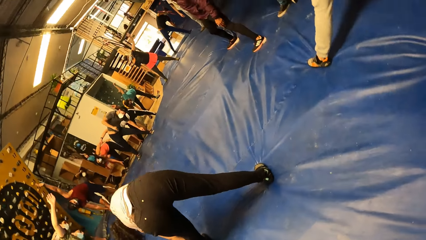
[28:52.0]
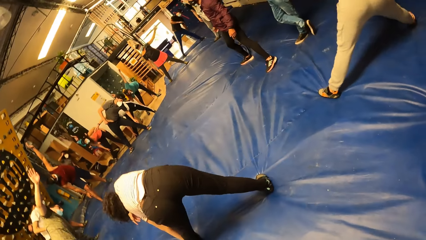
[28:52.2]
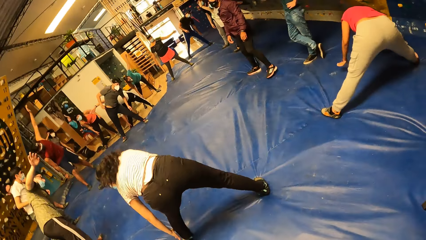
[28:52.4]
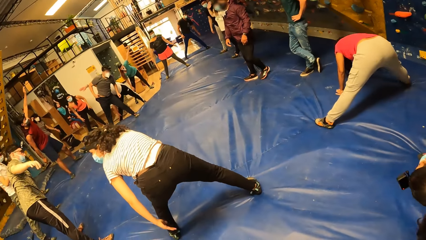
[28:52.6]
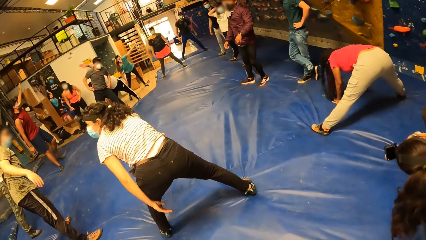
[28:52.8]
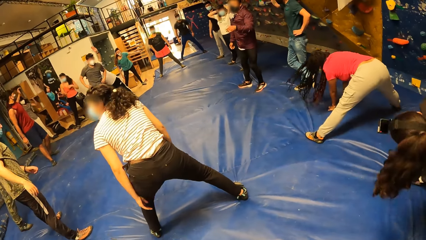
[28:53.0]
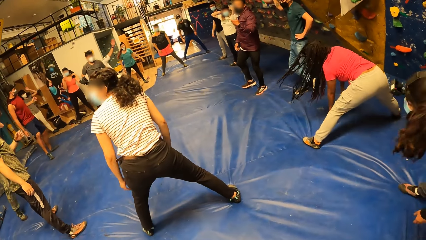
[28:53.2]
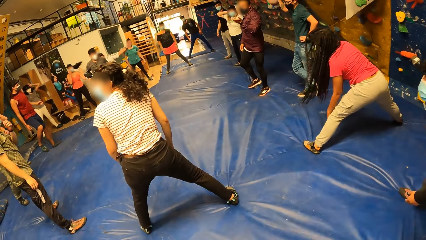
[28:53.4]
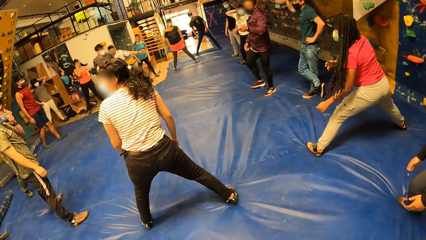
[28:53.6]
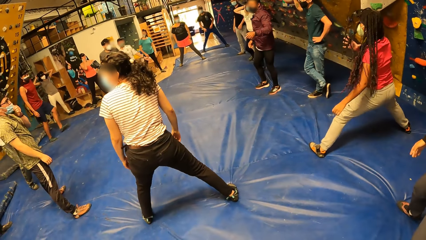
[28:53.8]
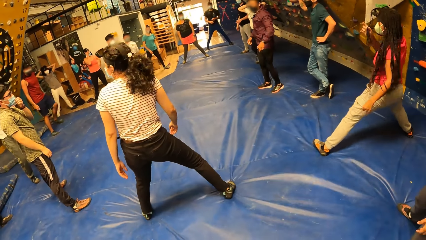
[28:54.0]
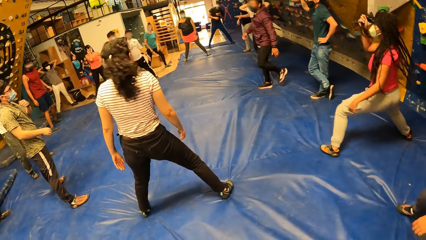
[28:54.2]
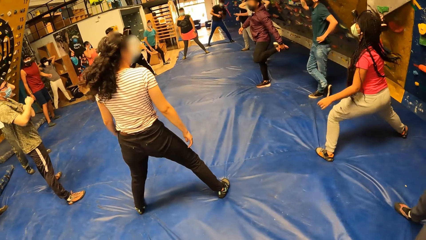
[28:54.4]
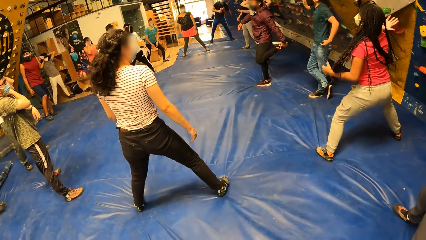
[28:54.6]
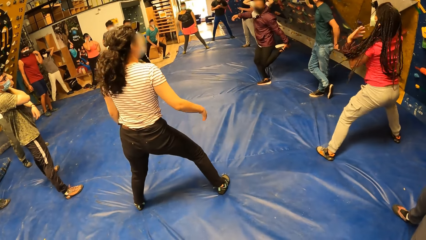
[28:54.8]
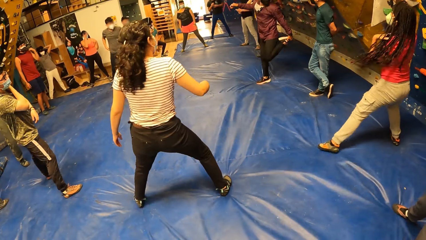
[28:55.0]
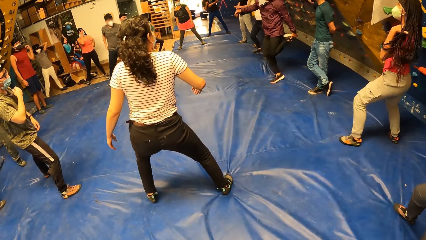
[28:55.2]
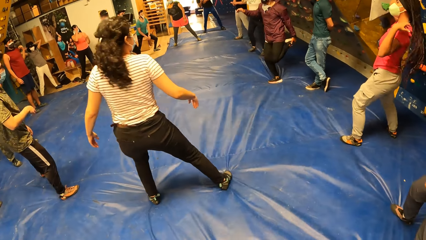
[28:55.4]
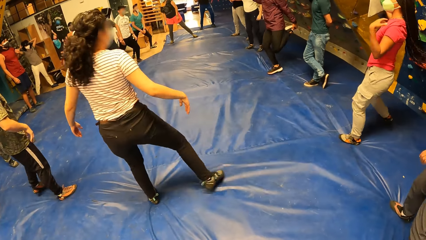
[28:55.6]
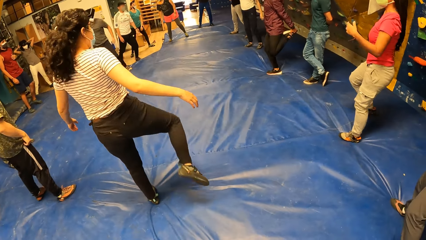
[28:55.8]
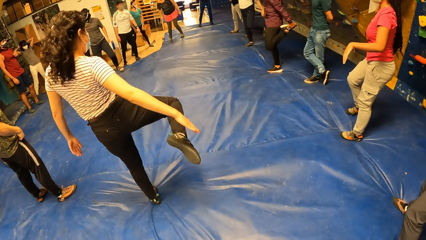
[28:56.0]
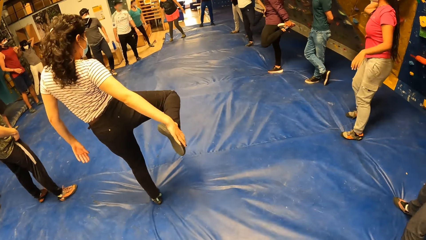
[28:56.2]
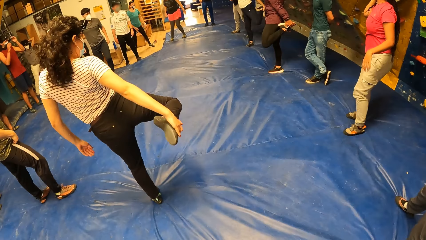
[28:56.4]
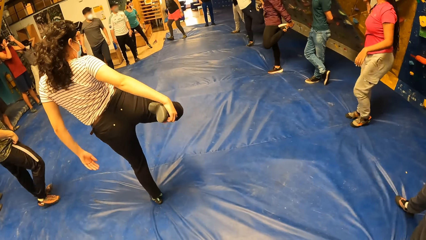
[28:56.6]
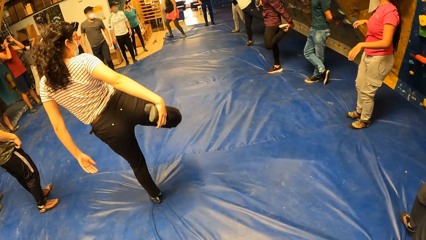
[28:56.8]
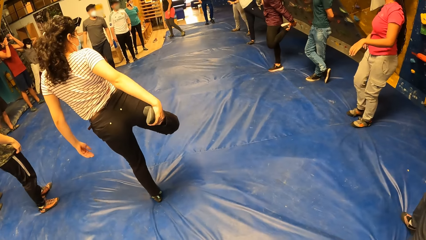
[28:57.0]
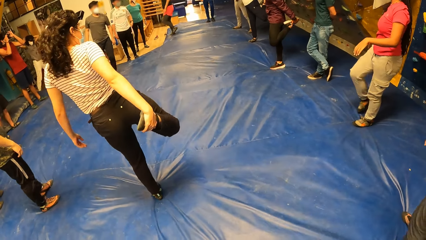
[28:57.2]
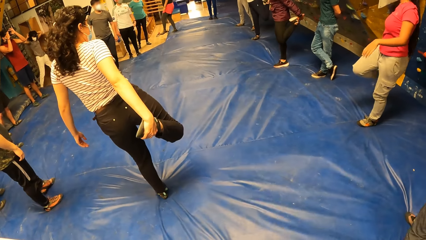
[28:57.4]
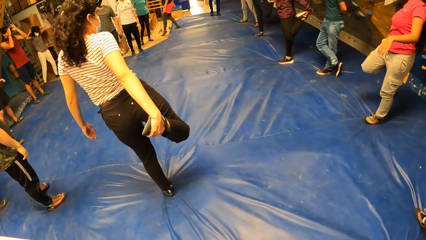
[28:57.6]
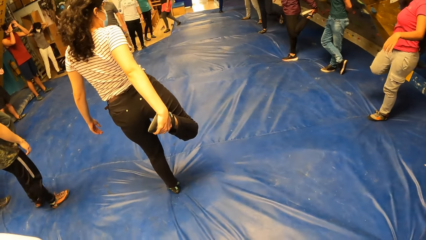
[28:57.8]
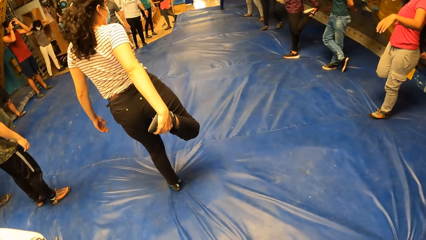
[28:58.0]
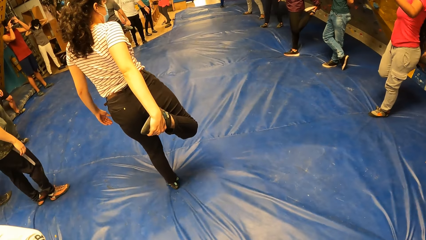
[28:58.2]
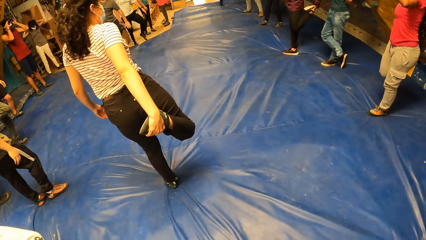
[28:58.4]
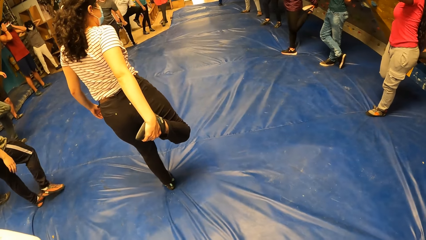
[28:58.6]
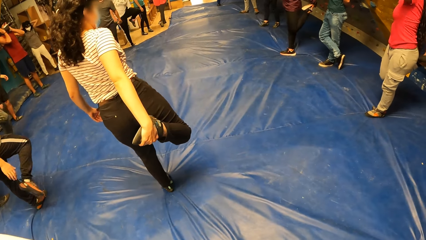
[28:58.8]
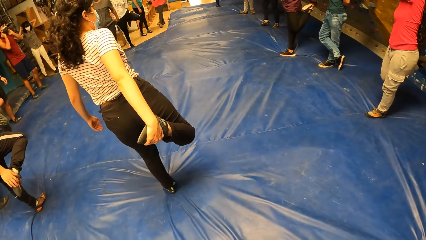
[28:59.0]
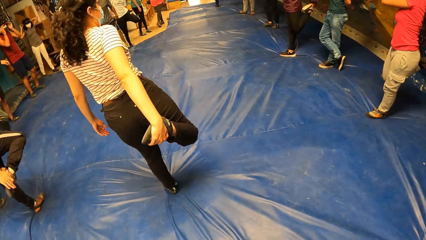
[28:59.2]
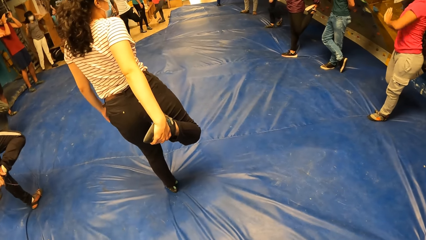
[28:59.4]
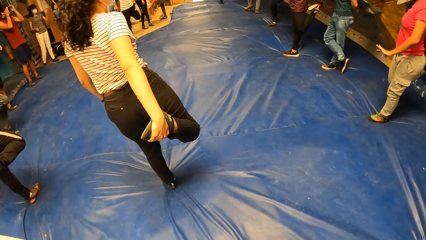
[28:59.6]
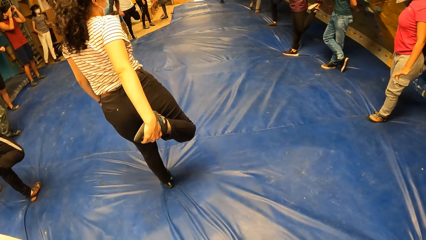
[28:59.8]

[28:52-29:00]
The camera wearer stands up.

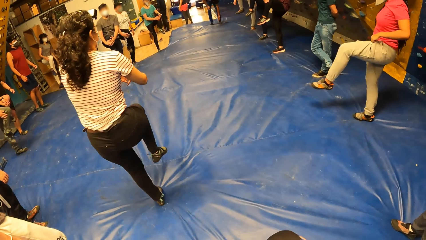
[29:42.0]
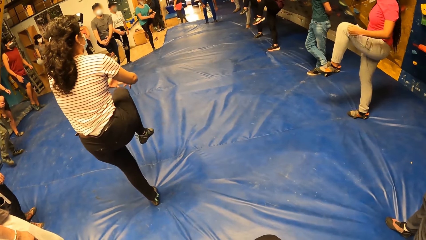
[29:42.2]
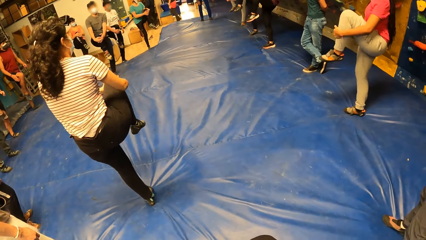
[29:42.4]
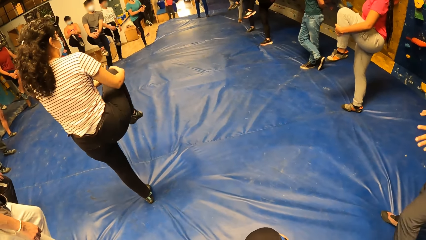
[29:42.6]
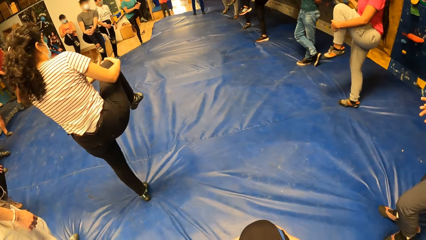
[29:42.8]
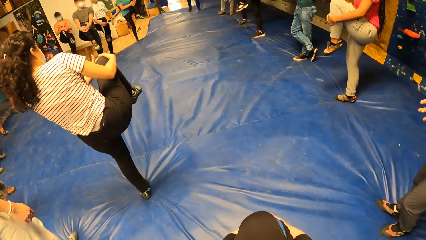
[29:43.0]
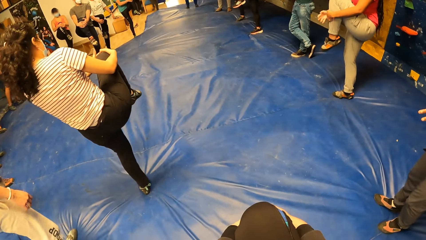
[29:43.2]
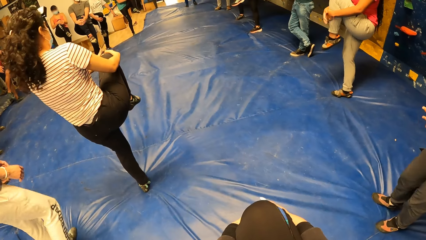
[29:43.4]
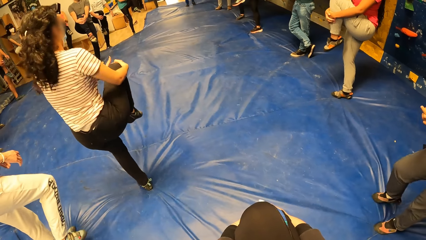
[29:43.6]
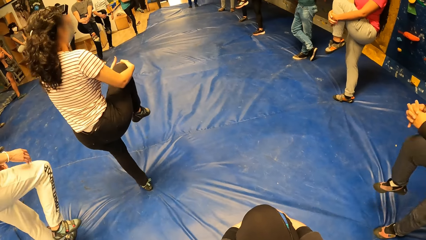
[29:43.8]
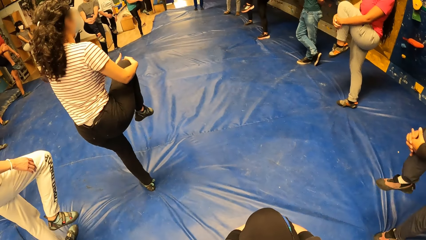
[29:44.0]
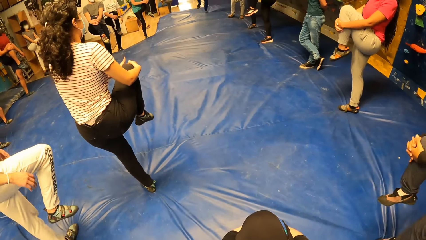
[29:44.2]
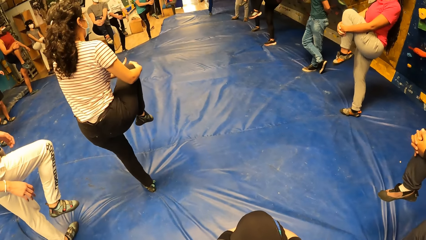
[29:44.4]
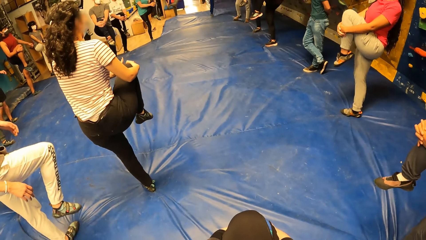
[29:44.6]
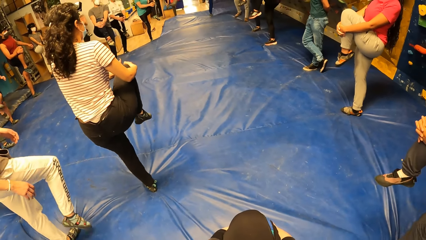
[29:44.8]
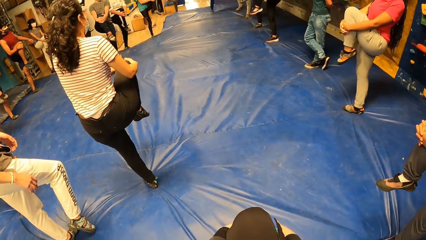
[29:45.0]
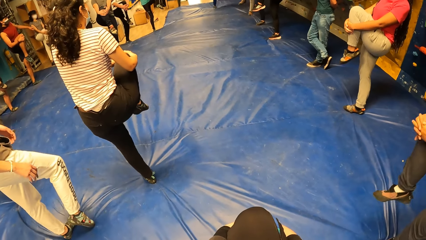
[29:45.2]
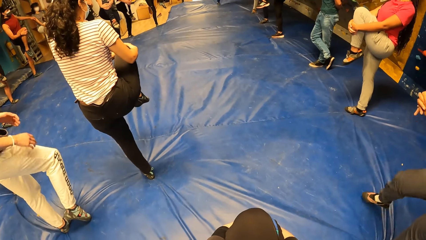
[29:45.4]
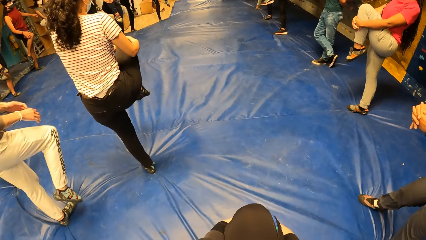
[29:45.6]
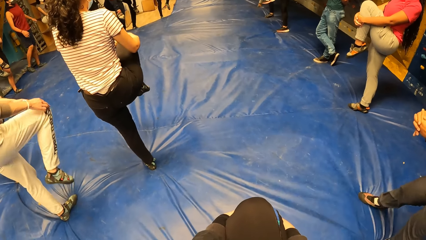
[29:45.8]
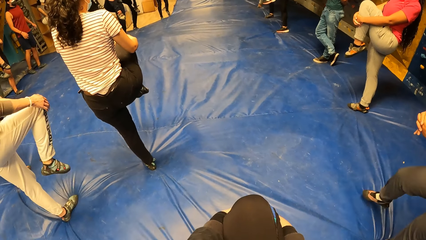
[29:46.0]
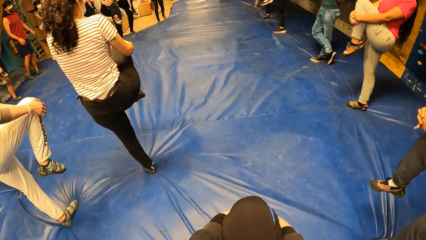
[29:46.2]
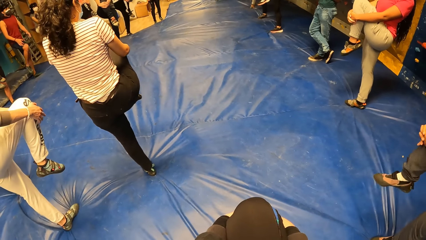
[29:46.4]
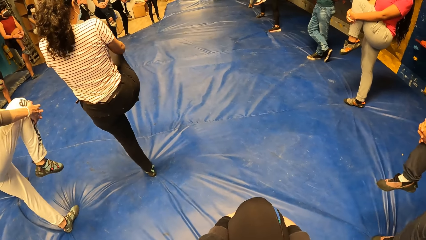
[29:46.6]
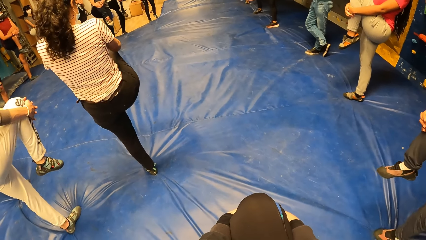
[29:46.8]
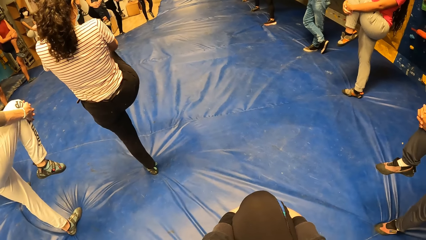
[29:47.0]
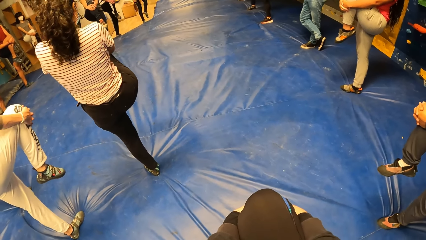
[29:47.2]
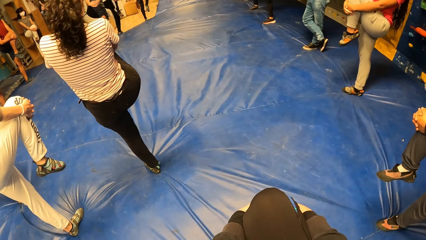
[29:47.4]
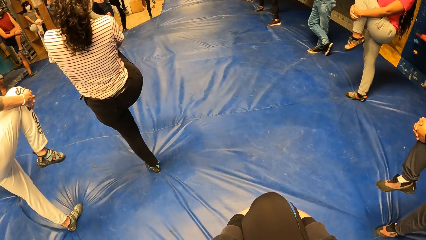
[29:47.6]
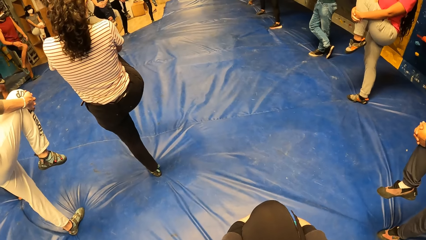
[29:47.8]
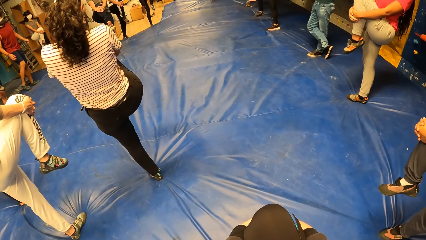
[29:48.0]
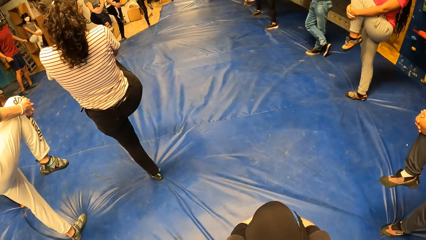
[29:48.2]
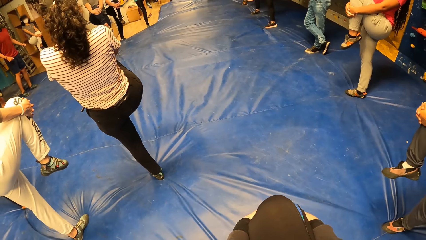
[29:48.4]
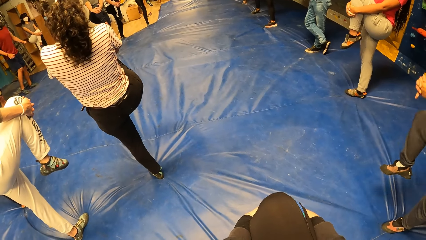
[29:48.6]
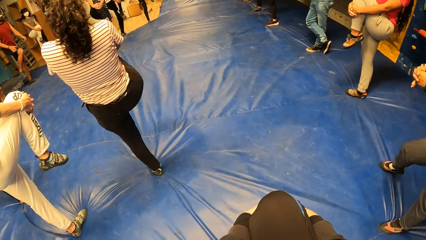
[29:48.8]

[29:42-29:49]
The camera wearer holds up a knee.
